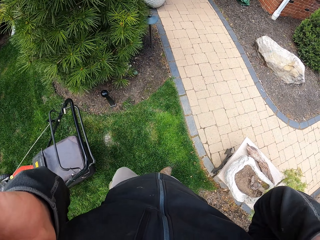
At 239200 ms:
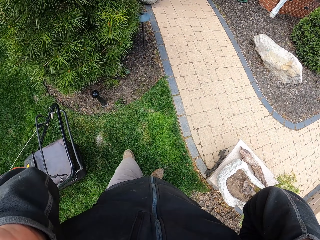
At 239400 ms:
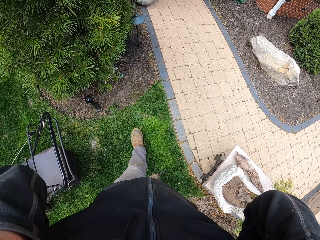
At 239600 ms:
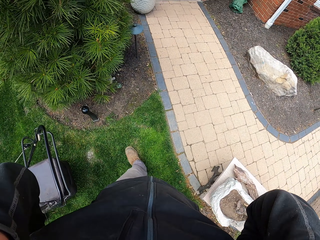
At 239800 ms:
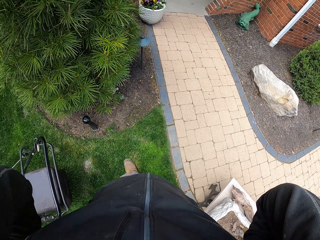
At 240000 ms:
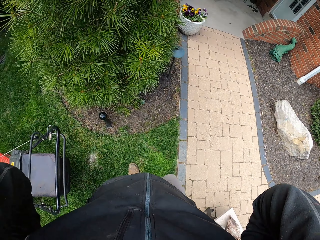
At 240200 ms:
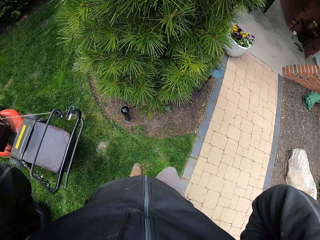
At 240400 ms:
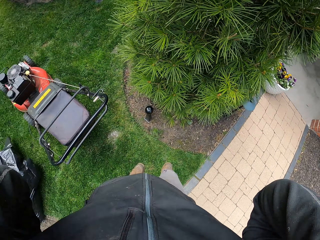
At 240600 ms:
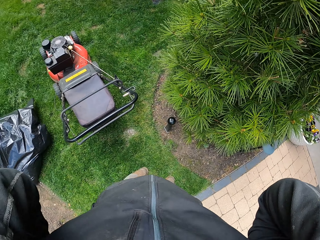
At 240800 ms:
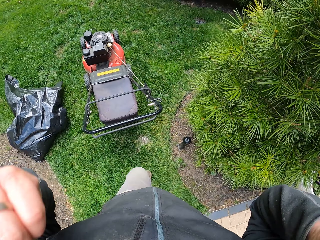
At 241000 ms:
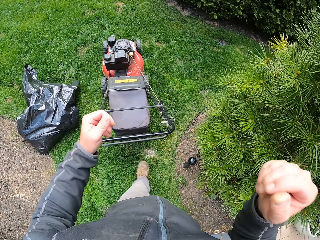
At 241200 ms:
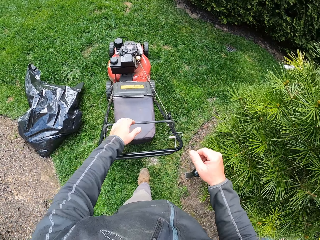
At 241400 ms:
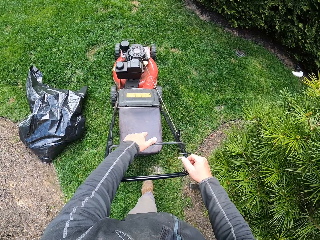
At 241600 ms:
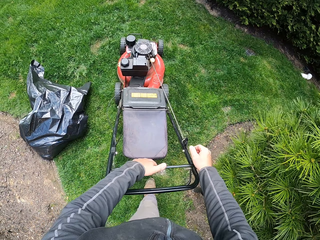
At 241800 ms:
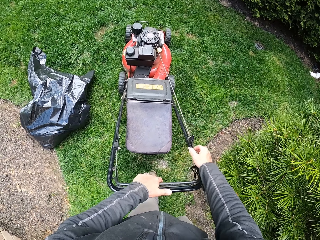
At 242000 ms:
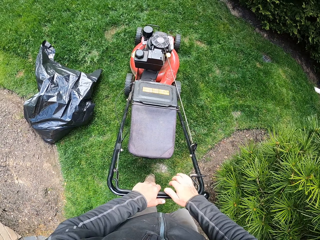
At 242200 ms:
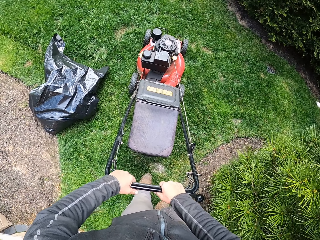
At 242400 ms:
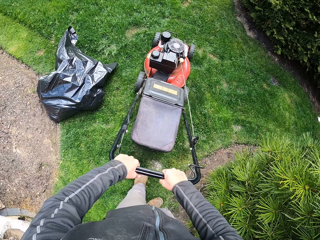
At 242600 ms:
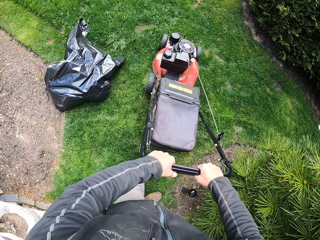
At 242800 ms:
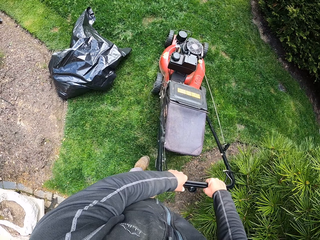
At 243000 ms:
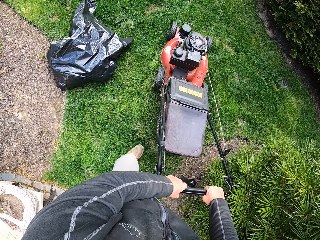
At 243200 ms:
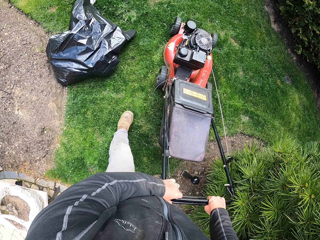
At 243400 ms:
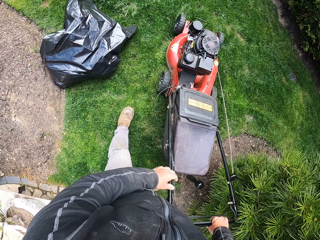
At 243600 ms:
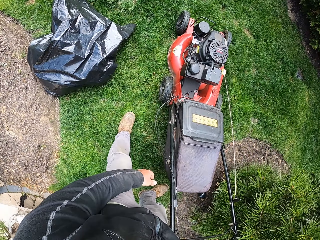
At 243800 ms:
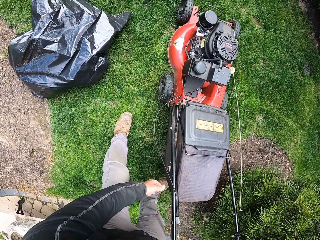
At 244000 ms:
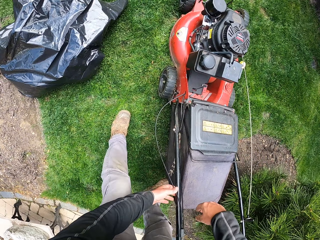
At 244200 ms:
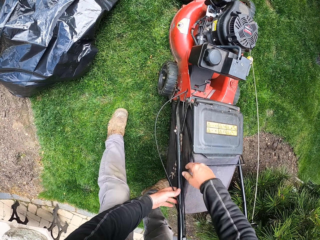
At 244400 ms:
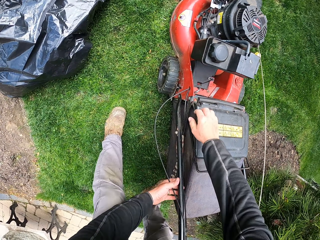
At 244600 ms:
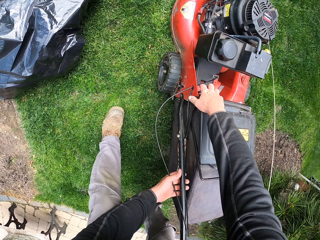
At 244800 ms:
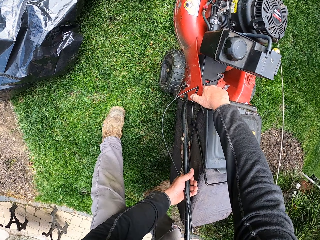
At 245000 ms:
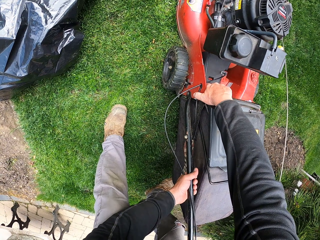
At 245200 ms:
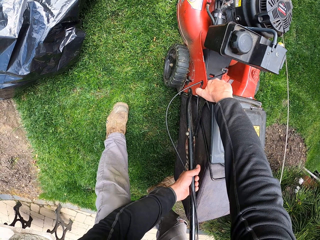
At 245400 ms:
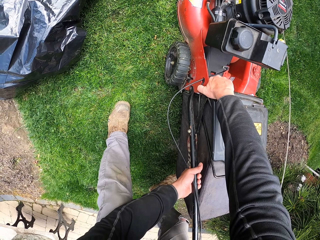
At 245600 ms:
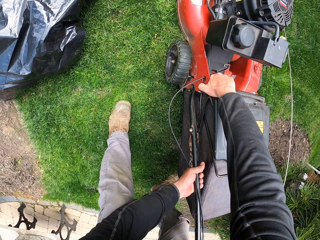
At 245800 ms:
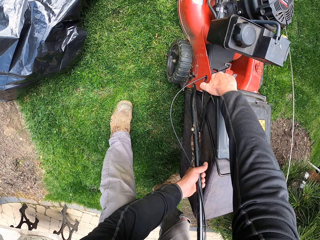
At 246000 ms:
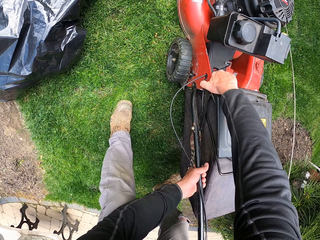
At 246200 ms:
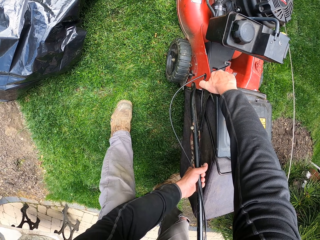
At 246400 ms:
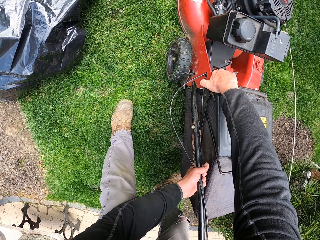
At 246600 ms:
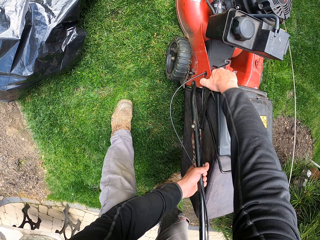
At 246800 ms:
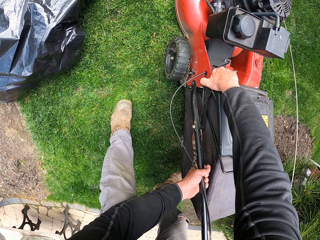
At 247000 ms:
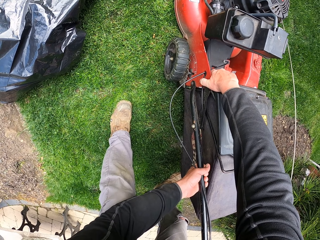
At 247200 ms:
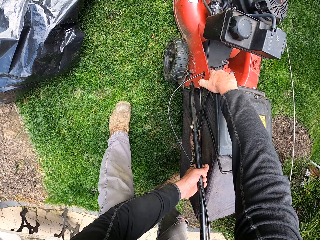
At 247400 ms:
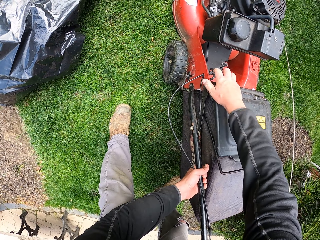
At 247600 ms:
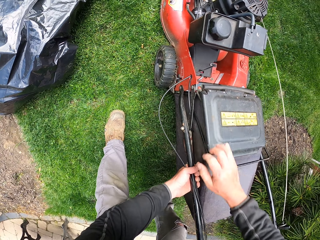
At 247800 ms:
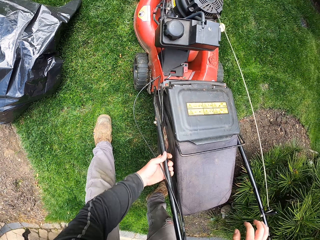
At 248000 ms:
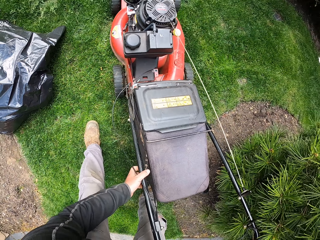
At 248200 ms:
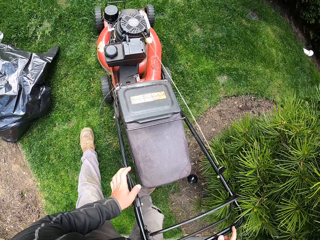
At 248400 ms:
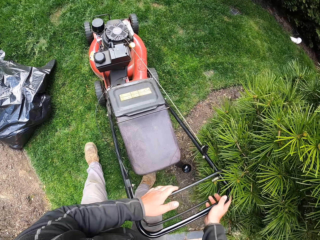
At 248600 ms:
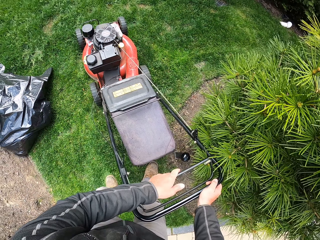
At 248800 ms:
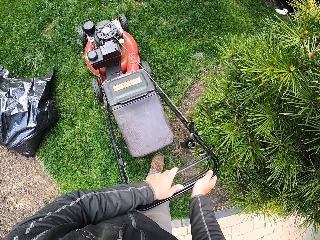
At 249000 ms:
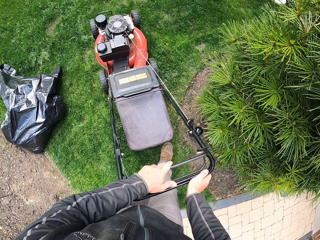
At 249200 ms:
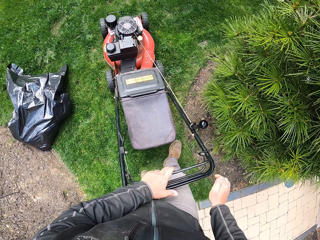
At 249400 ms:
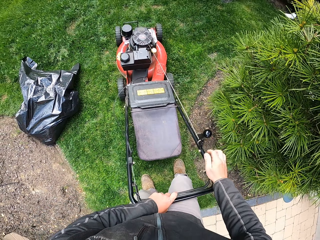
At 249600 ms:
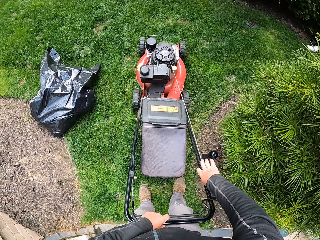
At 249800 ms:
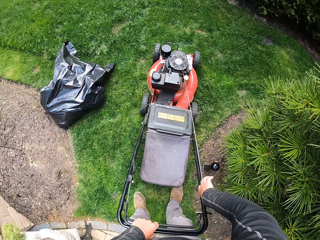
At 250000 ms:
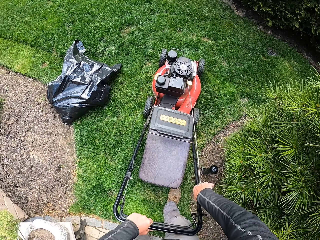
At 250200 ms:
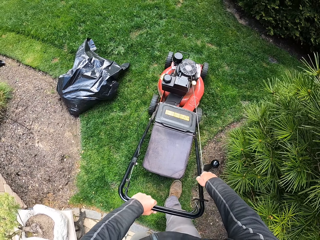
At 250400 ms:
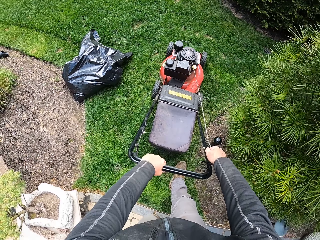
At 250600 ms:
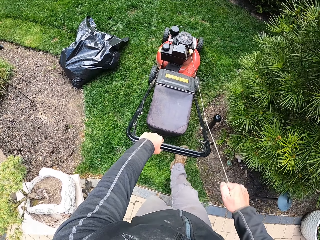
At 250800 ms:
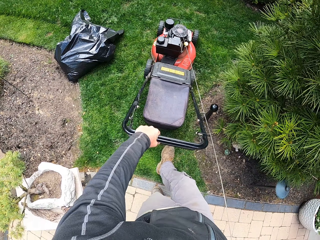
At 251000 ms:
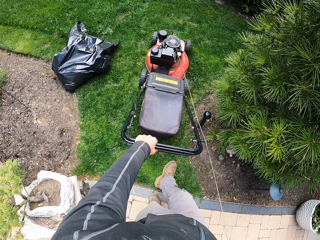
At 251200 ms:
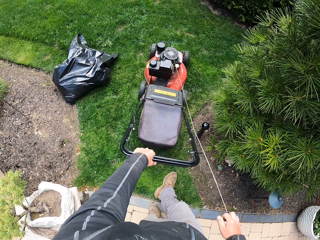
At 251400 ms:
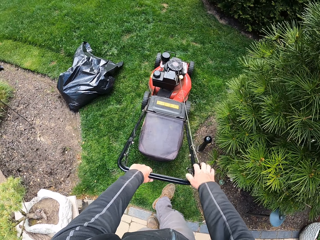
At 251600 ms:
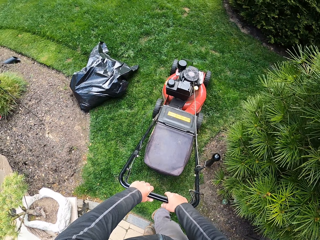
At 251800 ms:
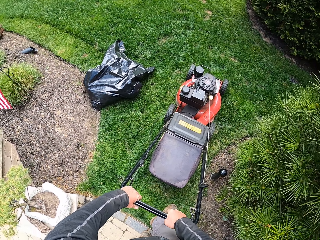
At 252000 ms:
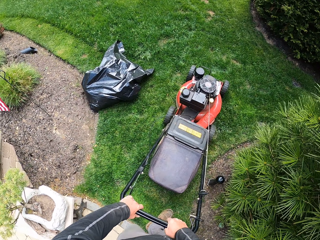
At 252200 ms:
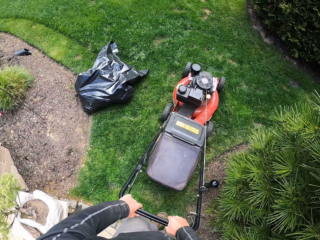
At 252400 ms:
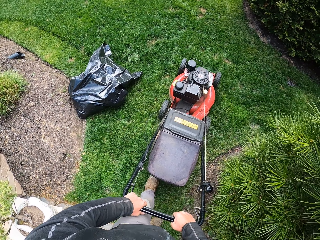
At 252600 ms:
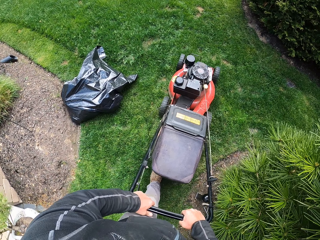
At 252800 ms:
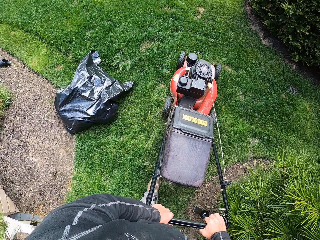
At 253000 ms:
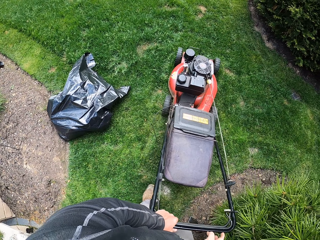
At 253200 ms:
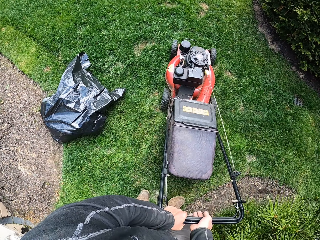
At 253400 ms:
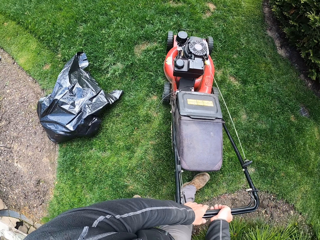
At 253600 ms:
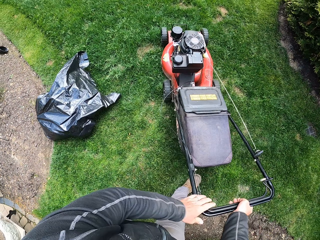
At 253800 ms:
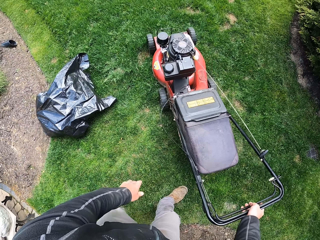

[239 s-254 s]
The camera wearer puts on the earphones. They operate the lawn mower. They take the lawn mower machine. They touch the lawn mower. They adjust the lawn mower. They pull the starter cord. They restart the lawn mower.

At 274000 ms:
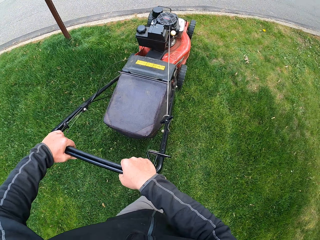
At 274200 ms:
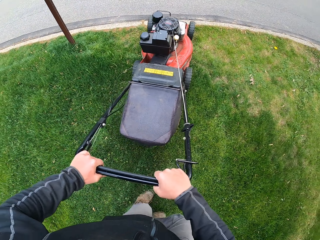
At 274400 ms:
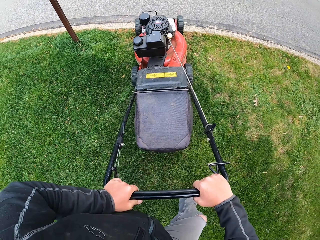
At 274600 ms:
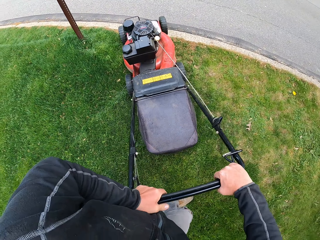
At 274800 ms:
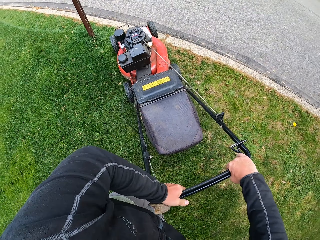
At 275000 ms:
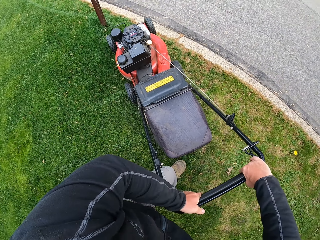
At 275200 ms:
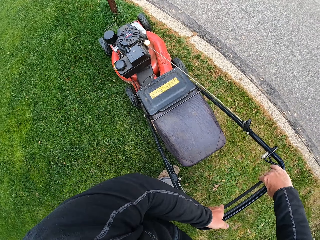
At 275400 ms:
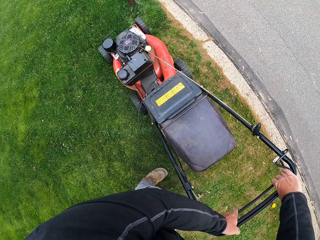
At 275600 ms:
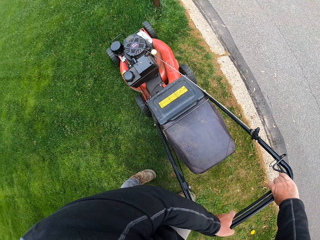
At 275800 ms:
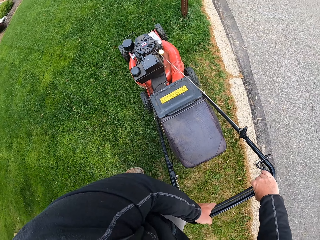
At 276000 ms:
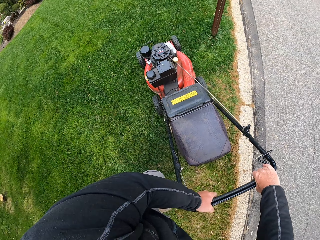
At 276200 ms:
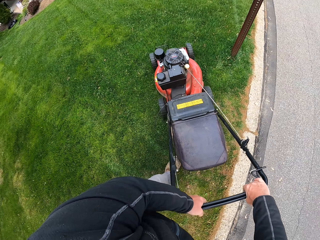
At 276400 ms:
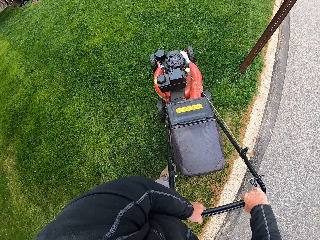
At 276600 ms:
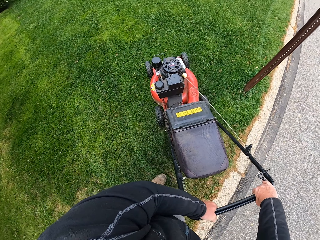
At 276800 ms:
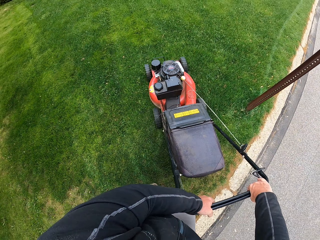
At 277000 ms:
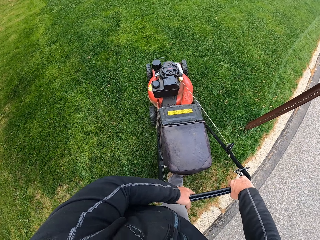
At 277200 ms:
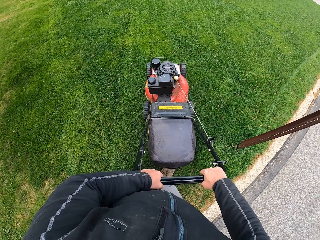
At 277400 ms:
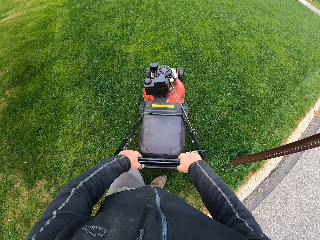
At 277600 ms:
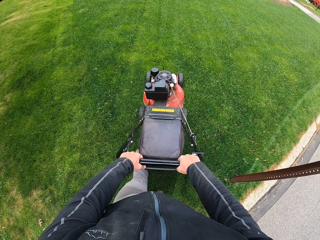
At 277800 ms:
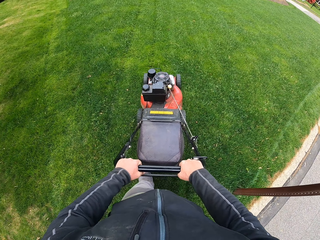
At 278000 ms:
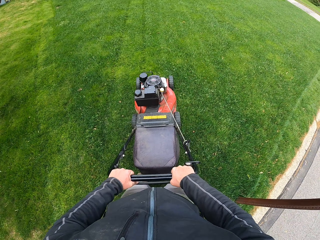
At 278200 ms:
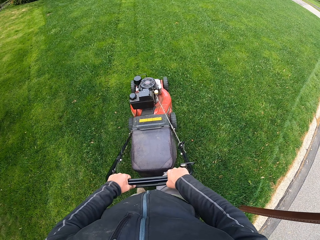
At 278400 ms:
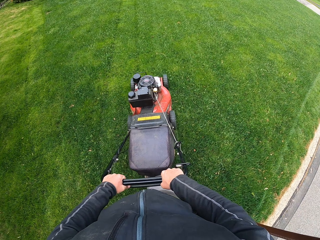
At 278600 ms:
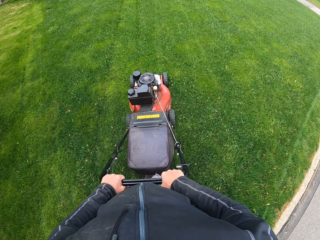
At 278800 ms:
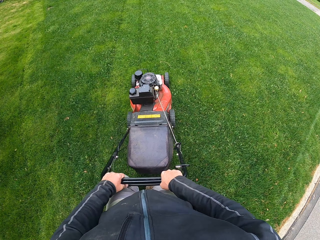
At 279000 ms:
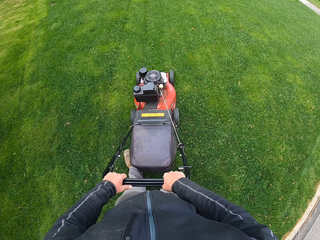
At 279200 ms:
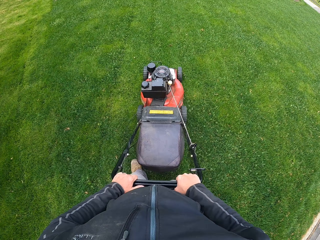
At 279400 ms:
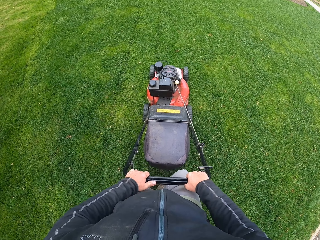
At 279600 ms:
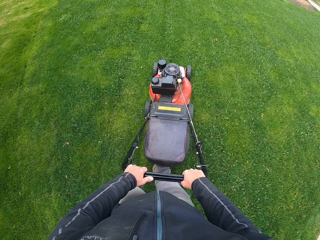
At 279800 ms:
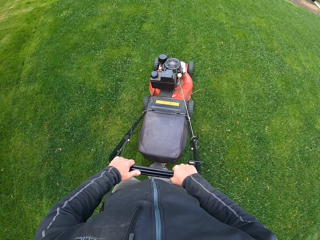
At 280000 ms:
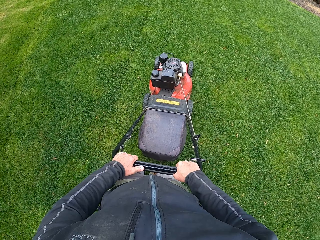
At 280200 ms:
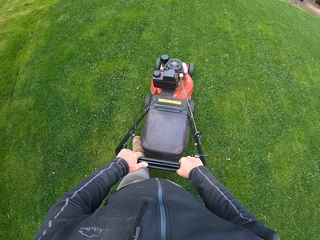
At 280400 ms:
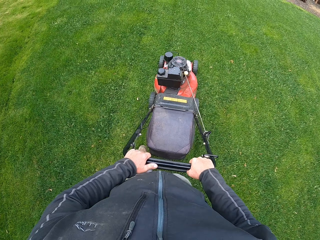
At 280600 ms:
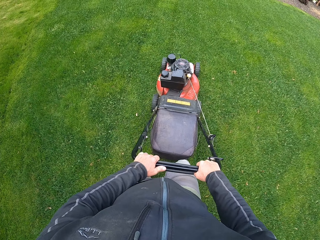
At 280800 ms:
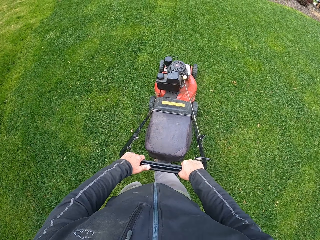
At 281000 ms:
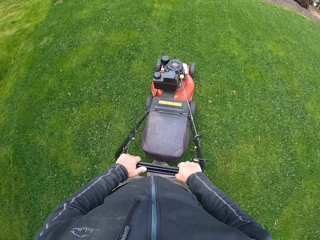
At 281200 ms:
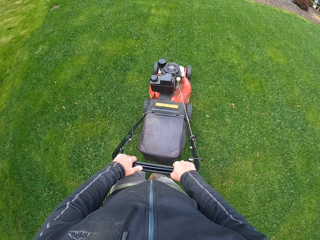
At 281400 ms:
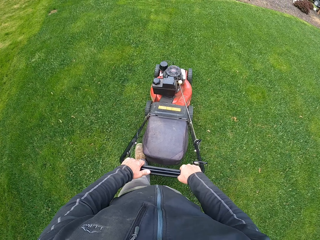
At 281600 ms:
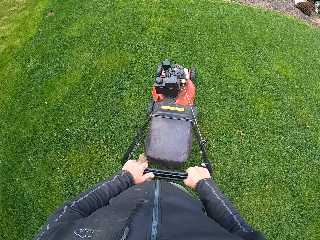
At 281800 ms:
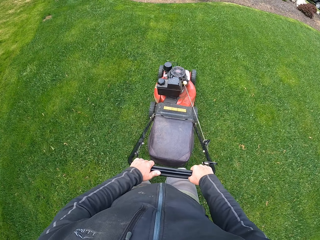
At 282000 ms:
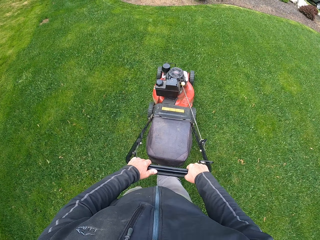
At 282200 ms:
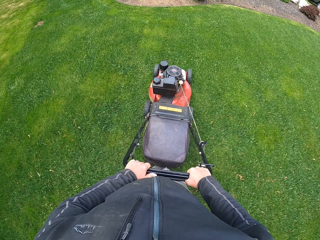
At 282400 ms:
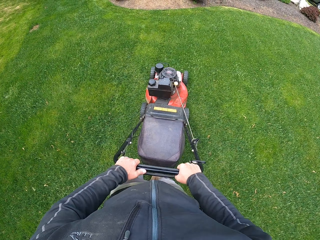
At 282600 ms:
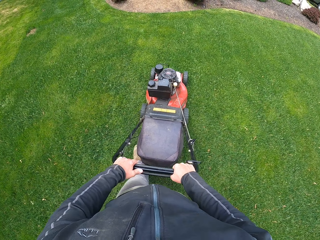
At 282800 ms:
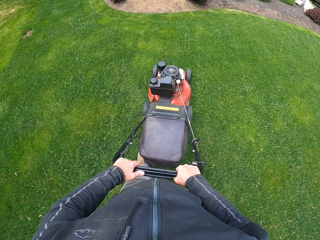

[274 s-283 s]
The camera wearer makes a U-turn. They cut the grass with the lawn mower machine.
